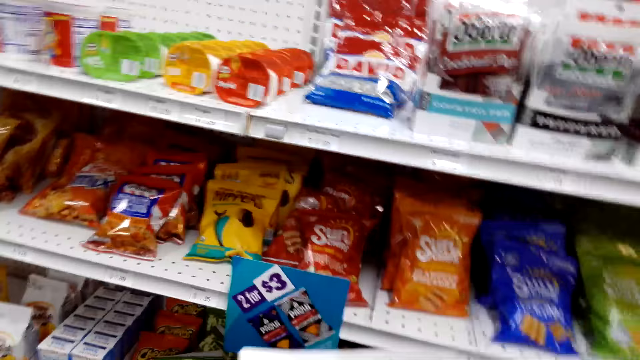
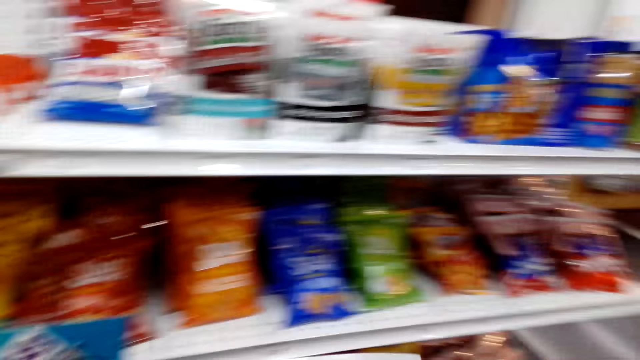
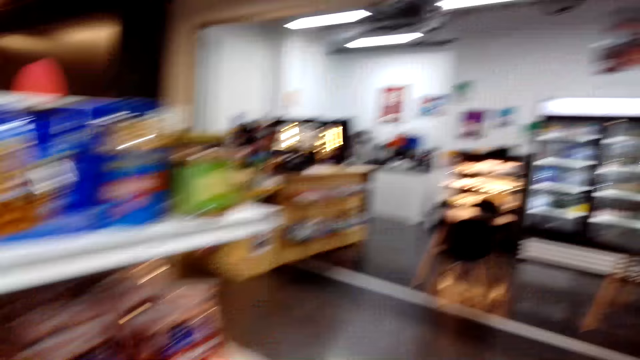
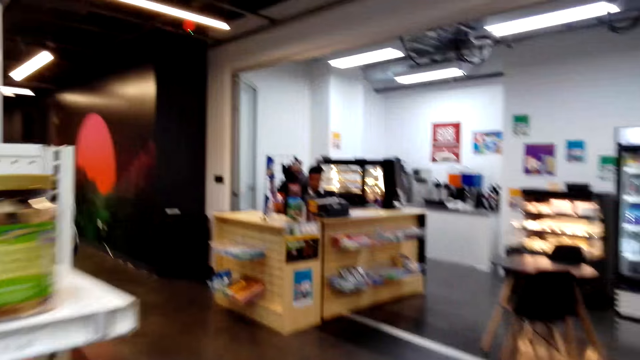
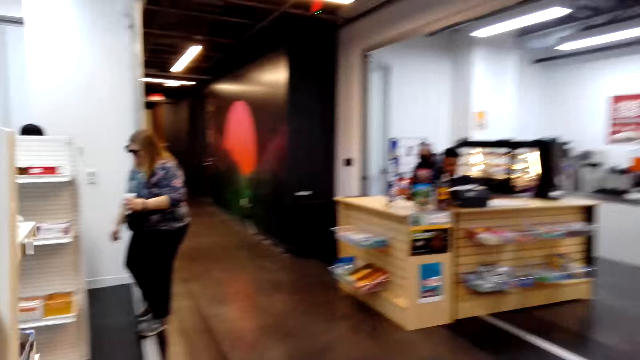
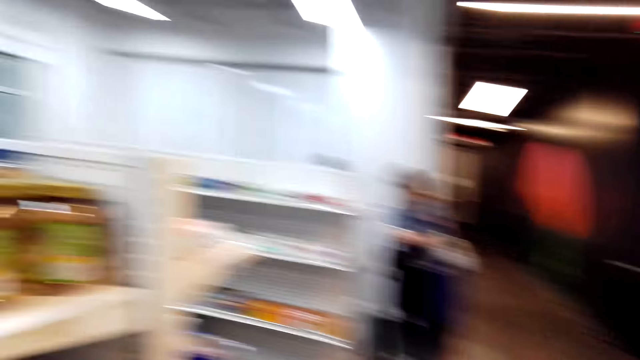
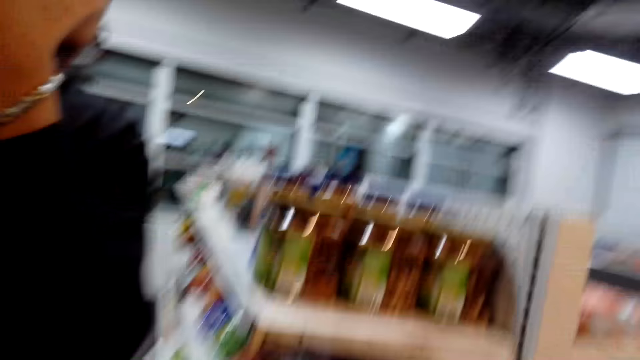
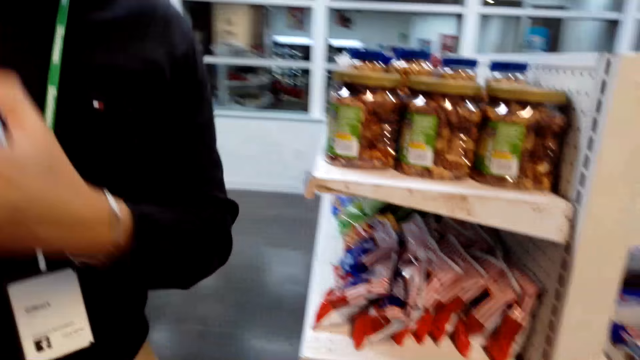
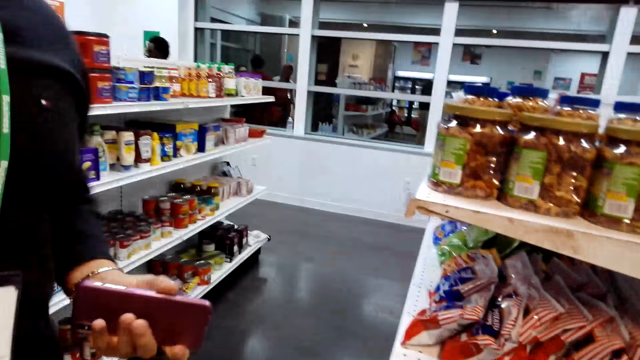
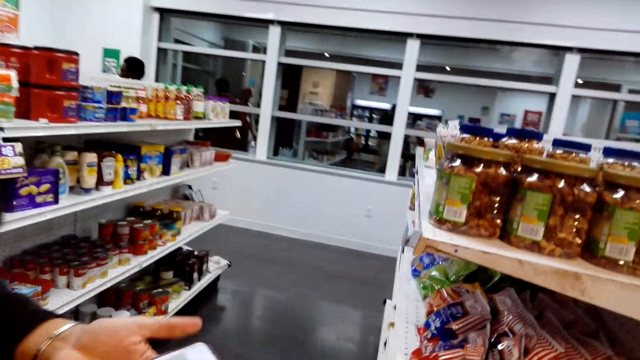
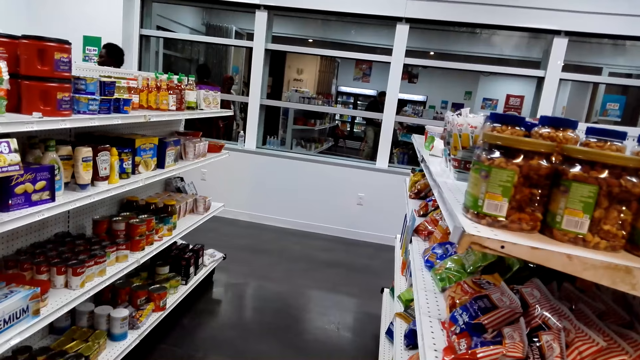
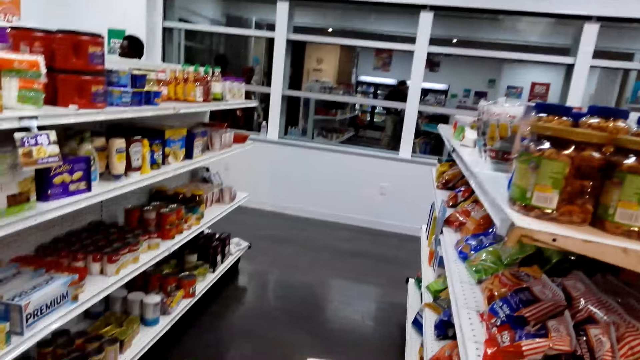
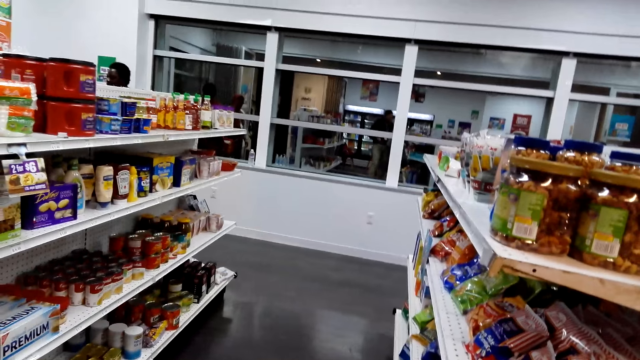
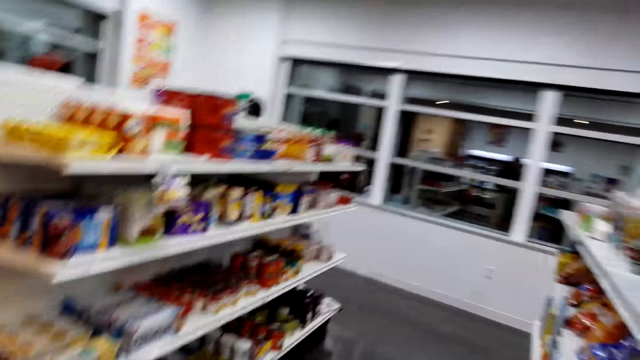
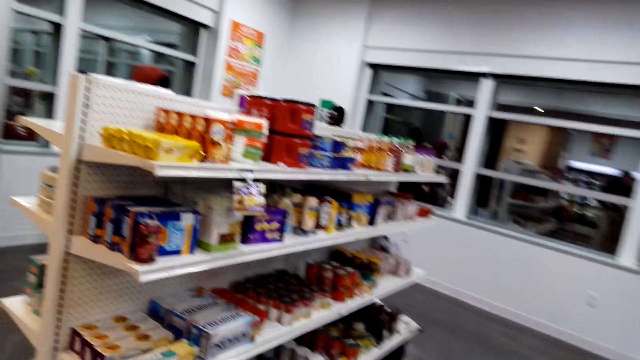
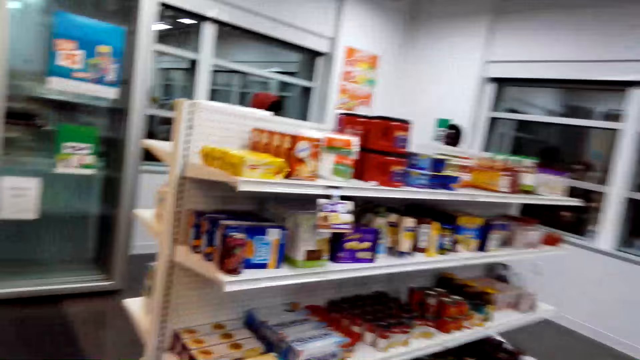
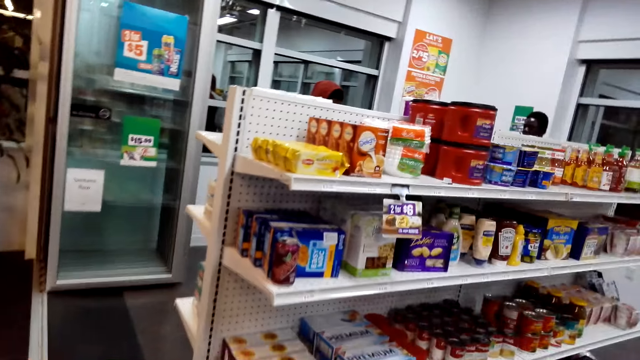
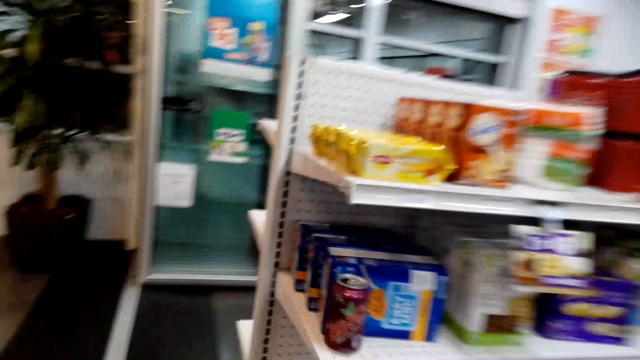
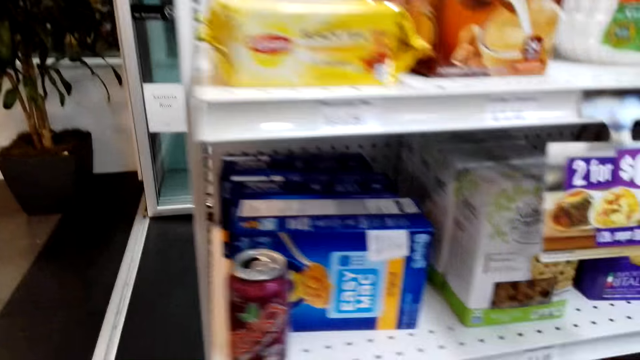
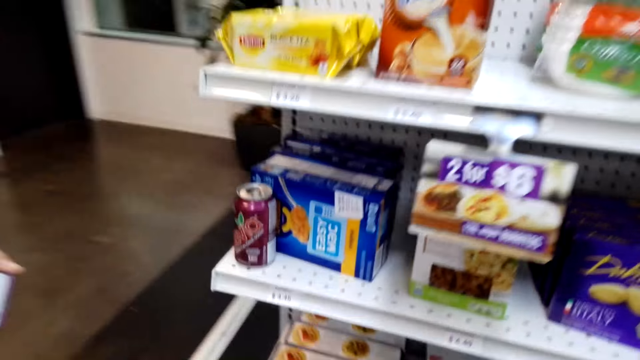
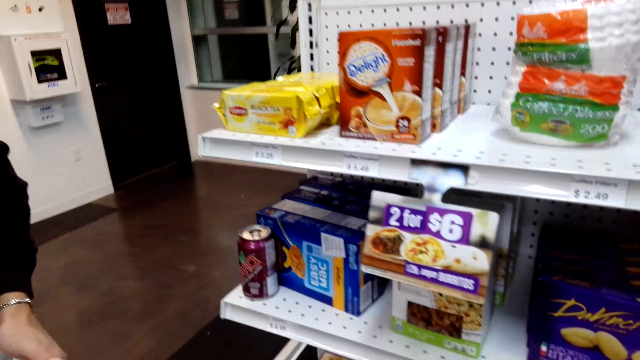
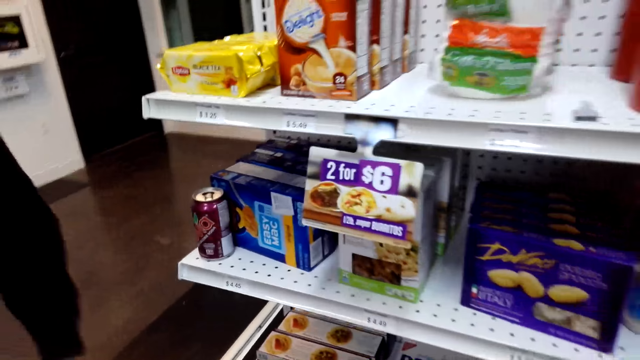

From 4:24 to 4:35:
The camera wearer walks around the shop. They converse with a man. They check the shelves.

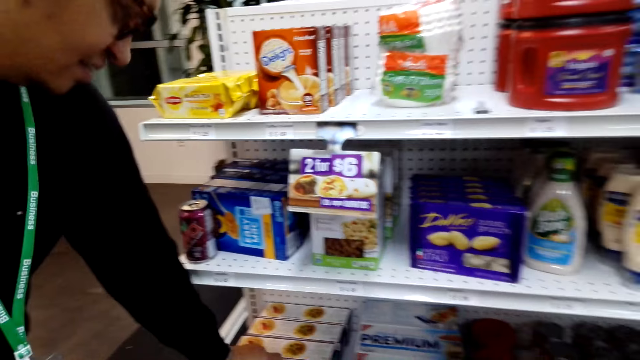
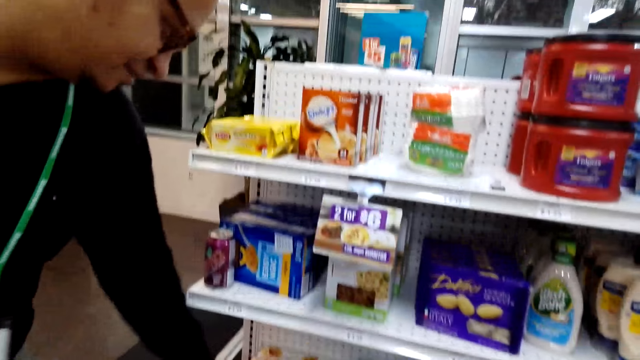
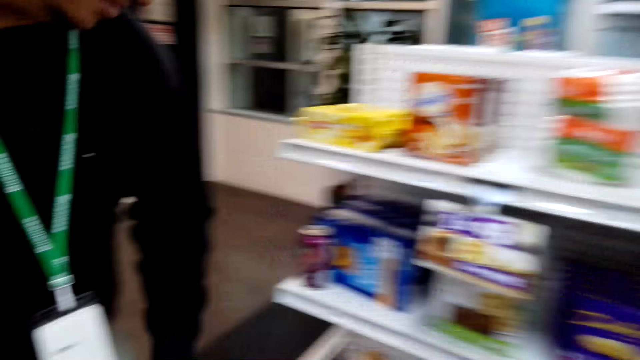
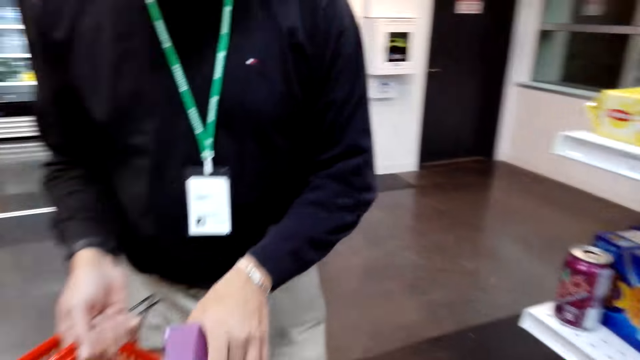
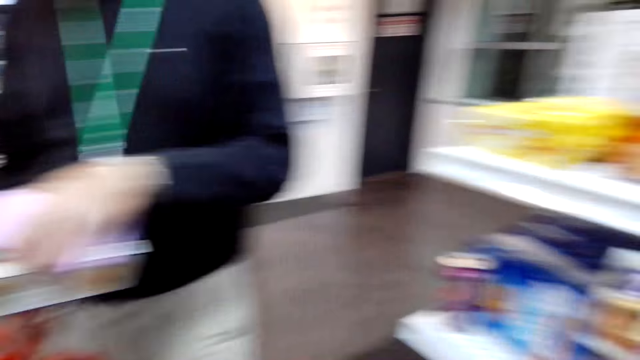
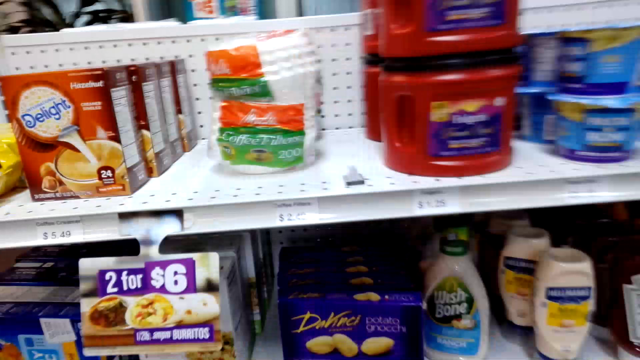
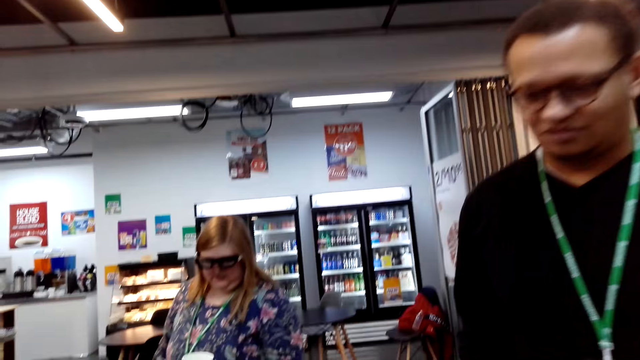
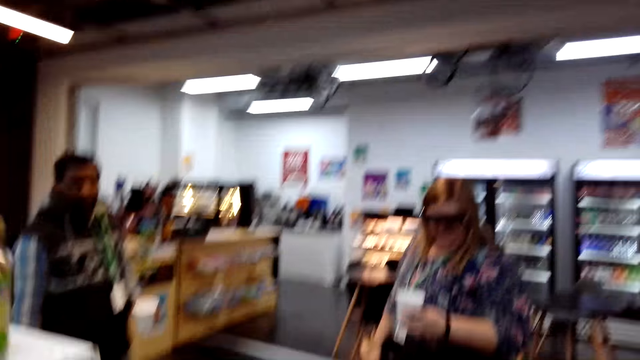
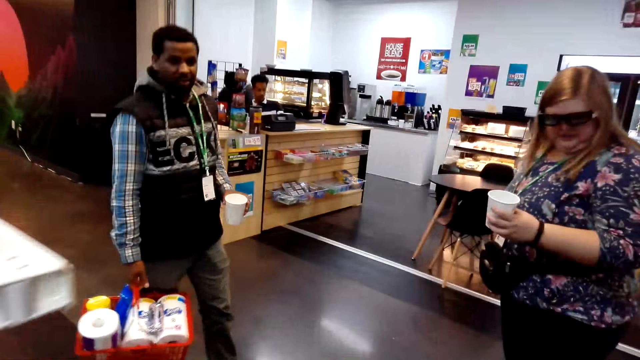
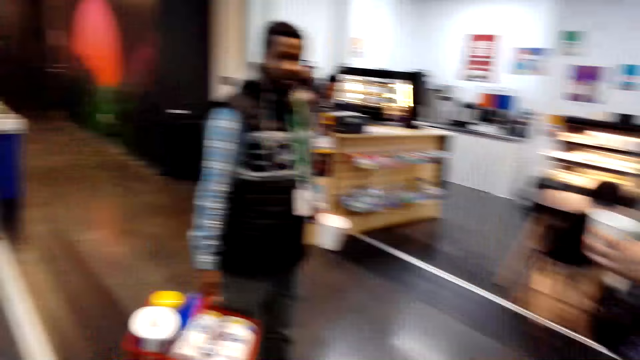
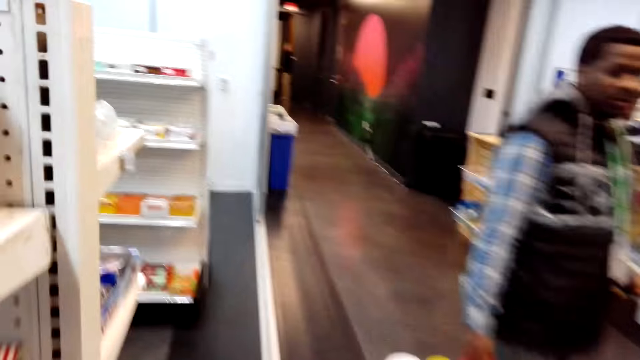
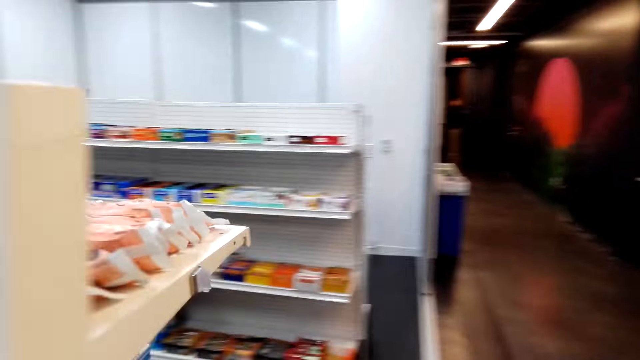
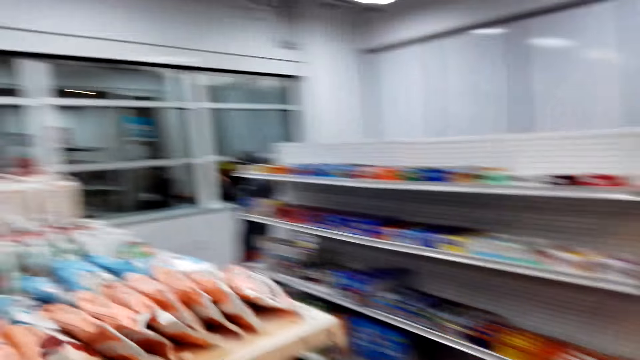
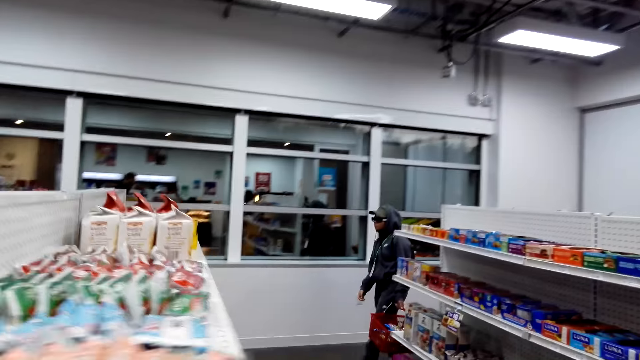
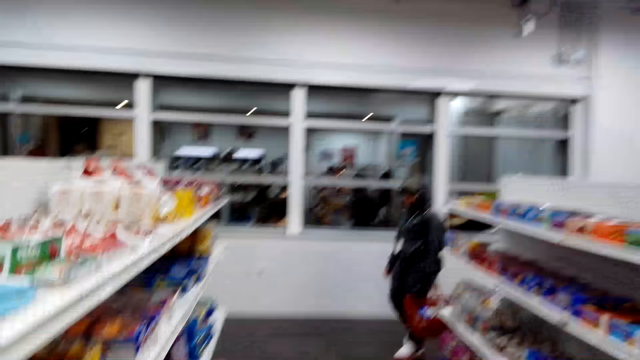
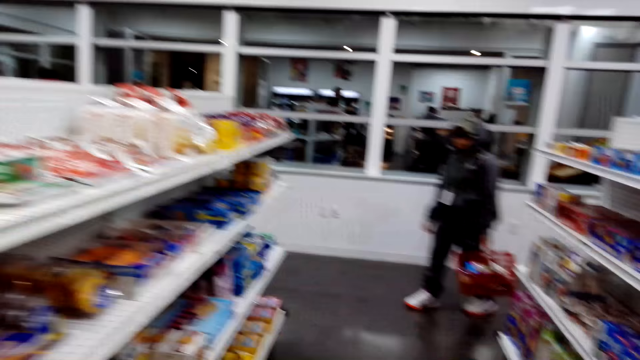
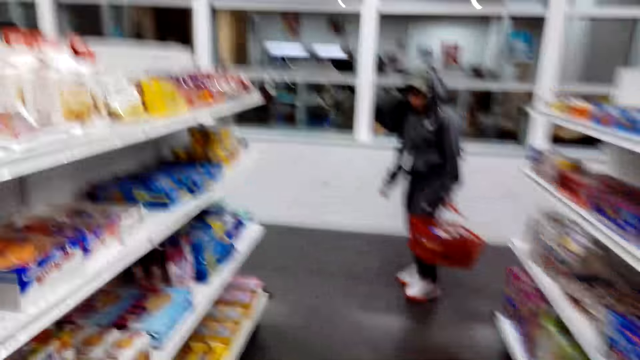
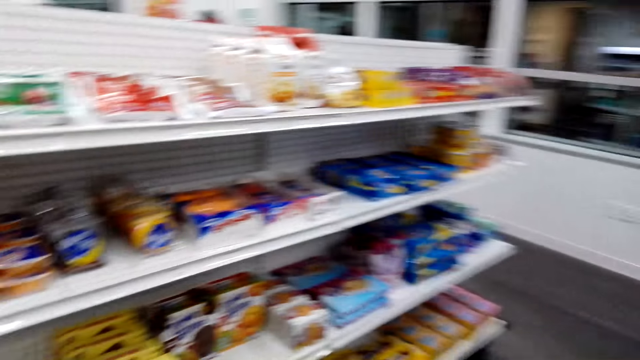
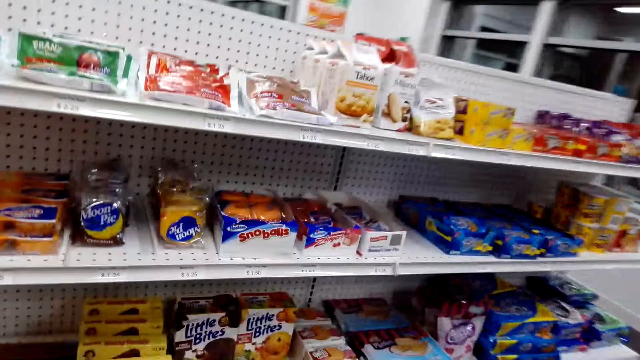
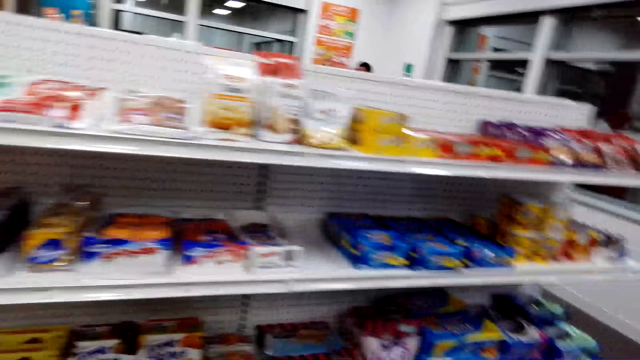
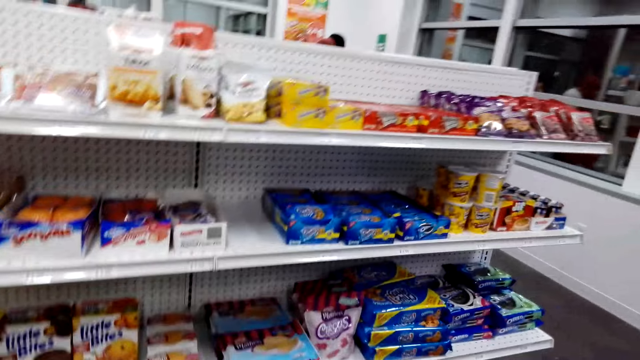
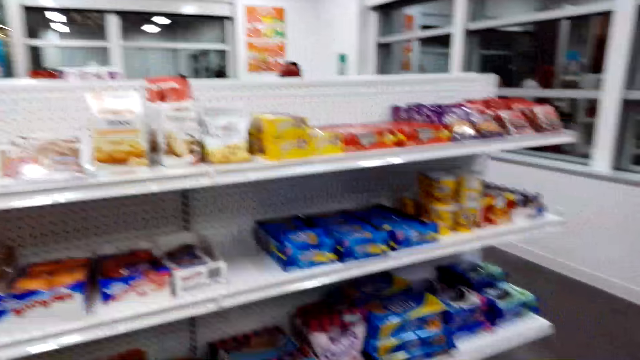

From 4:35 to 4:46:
A man points on a shelf, places something in the carrier, and picks crackers from the shelf. The camera wearer converses with the man. They walk around the shop. They speak to the man. They check the shelves.
